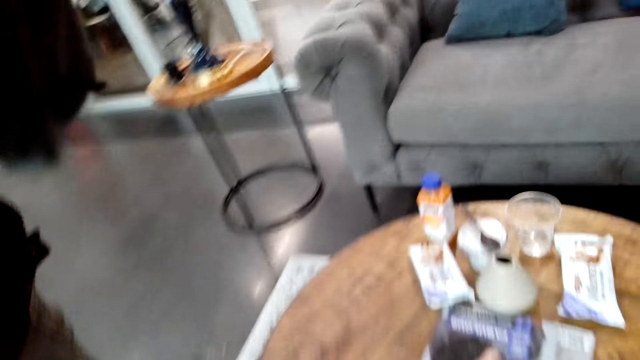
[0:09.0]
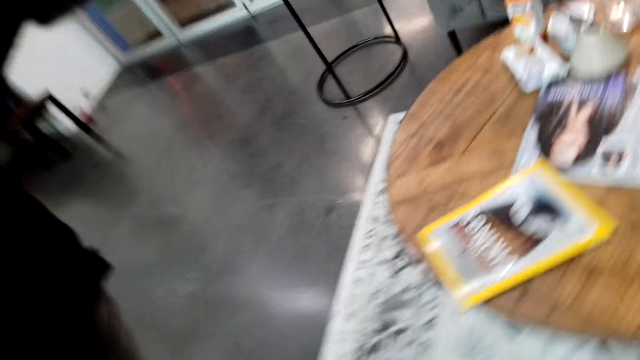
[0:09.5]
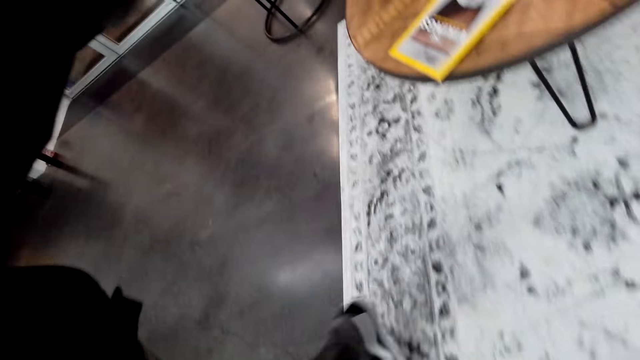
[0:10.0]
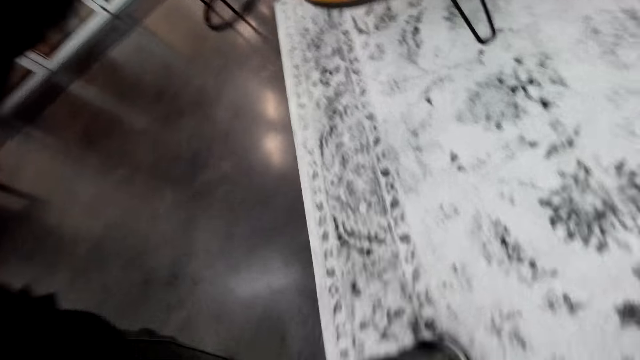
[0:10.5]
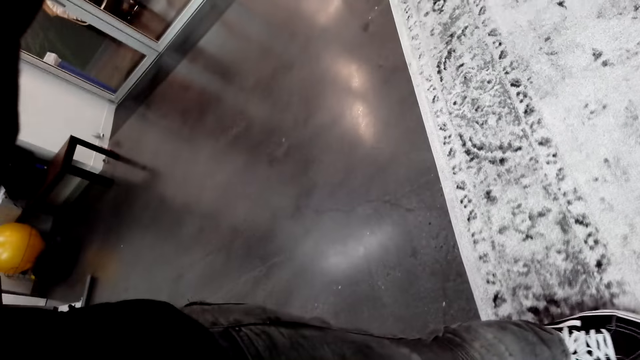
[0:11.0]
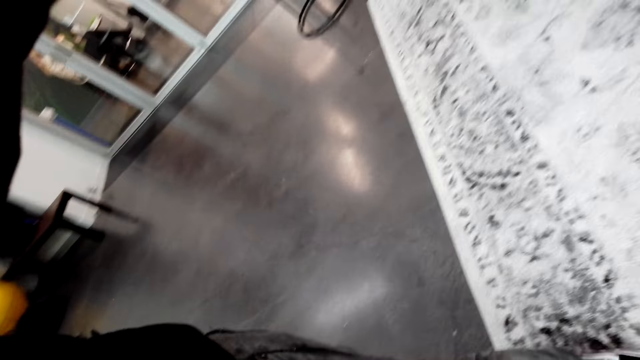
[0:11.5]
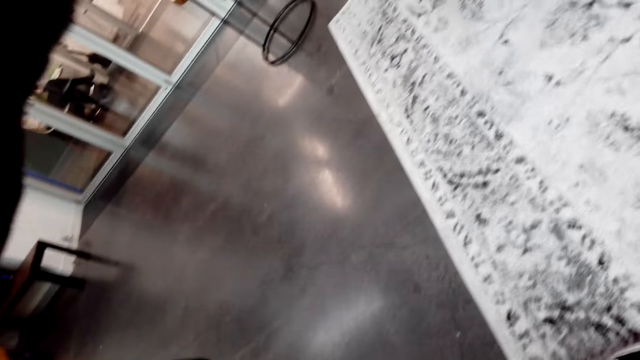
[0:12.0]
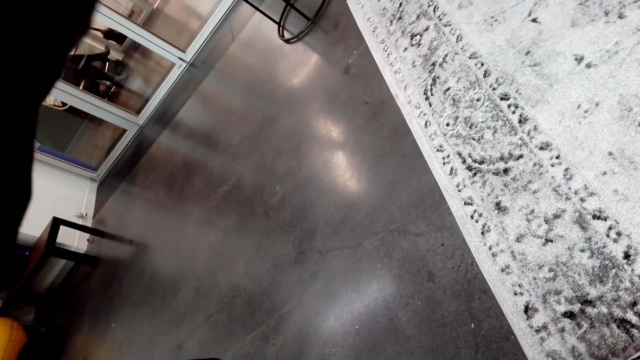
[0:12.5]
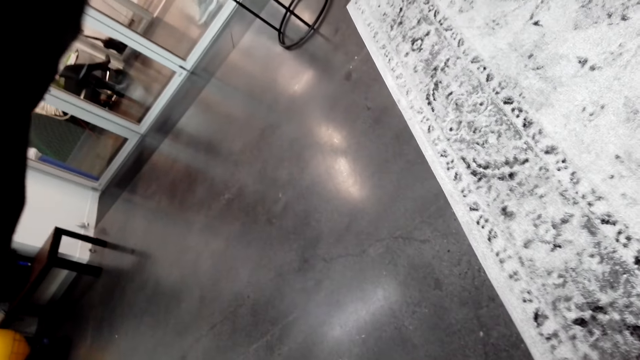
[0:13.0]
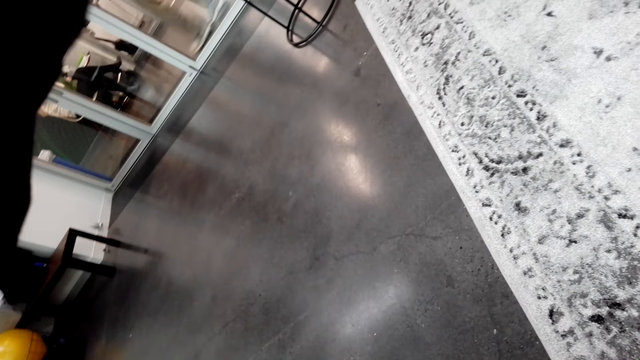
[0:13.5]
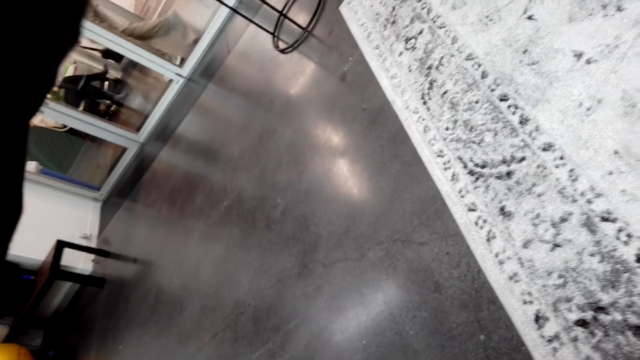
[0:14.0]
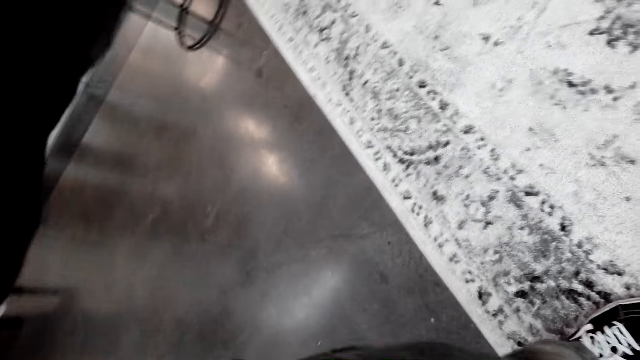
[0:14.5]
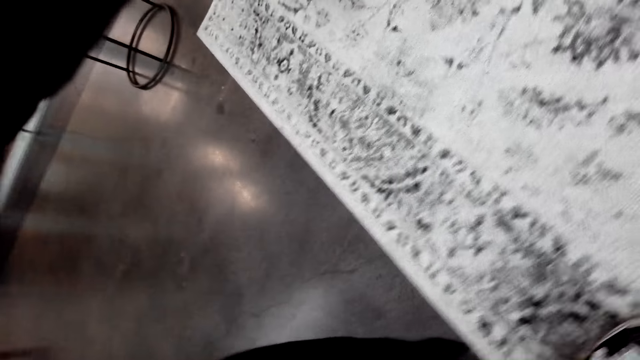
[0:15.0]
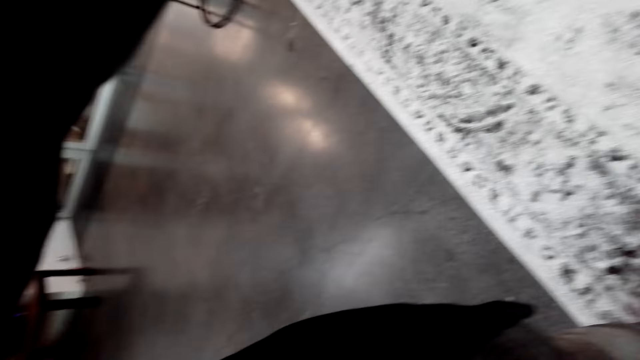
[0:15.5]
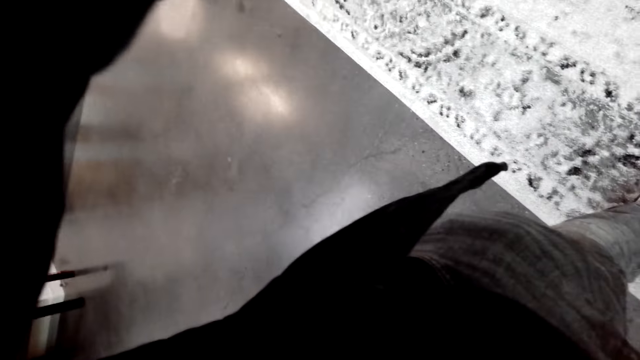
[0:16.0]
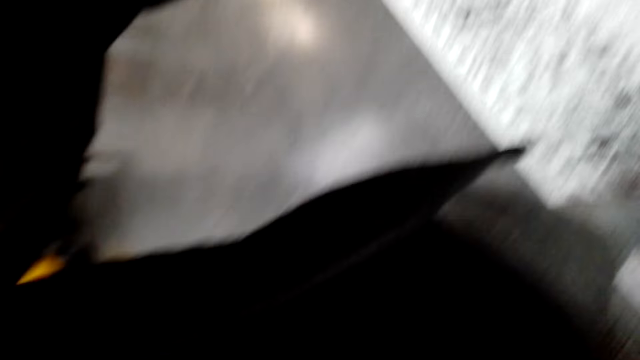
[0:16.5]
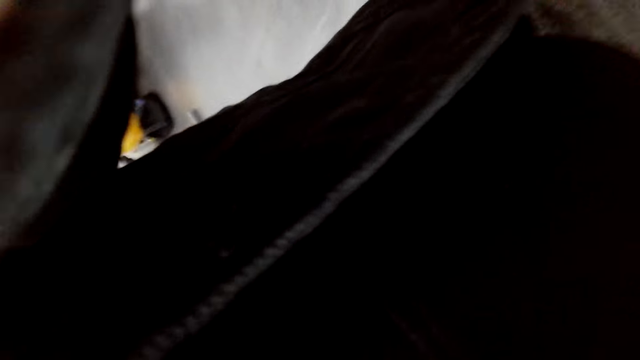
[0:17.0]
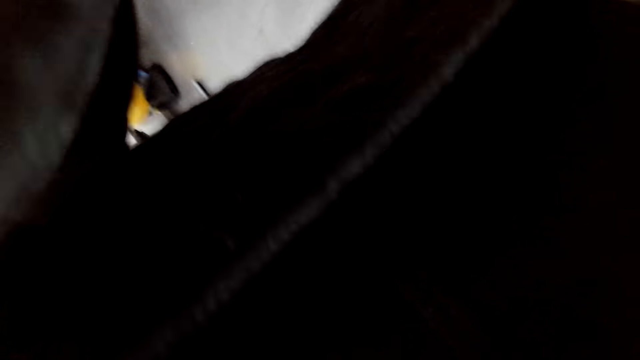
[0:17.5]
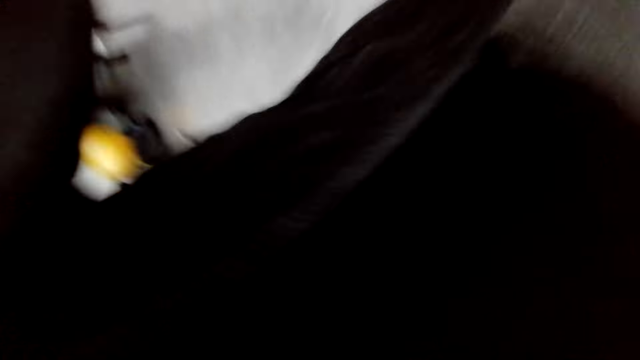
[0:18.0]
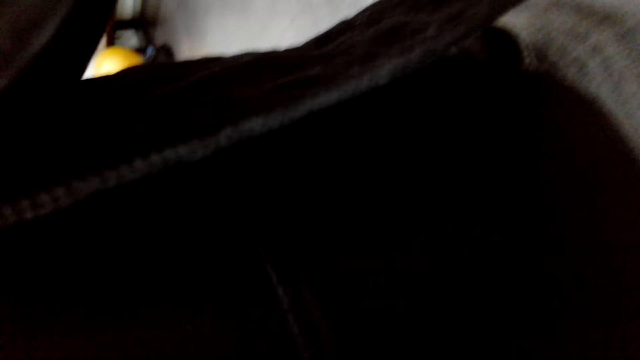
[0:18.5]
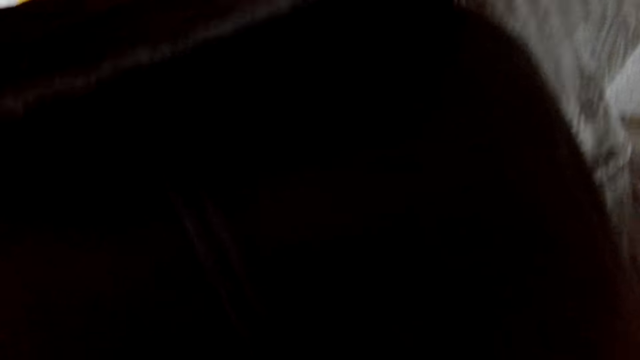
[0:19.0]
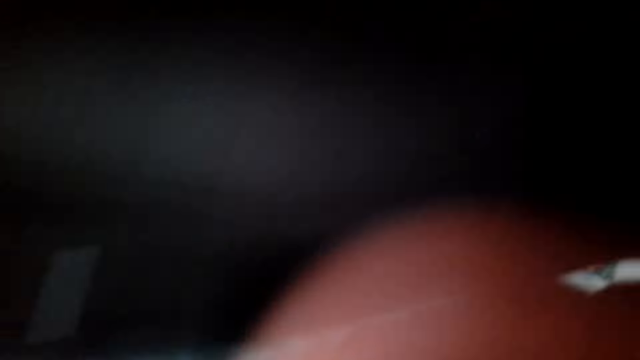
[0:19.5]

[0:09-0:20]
The camera wearer walks a few steps. They fix the camera.

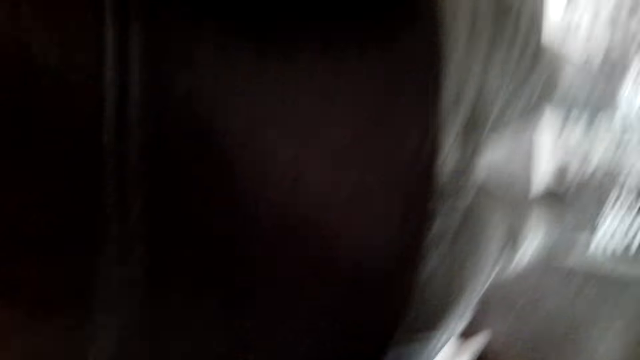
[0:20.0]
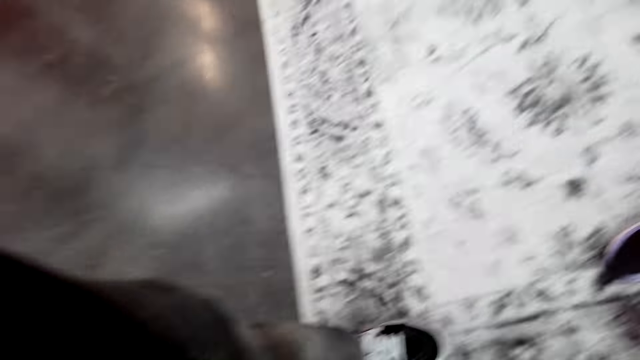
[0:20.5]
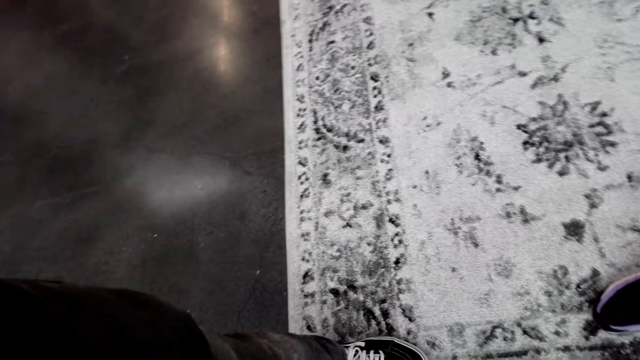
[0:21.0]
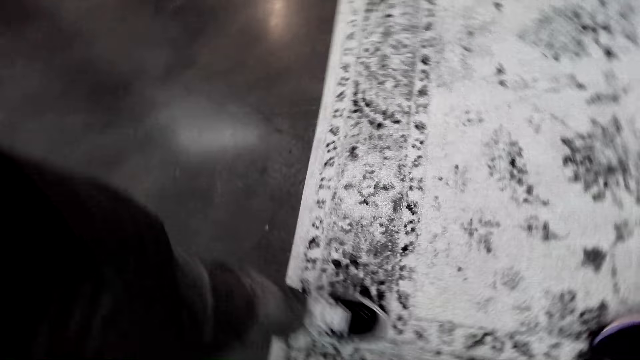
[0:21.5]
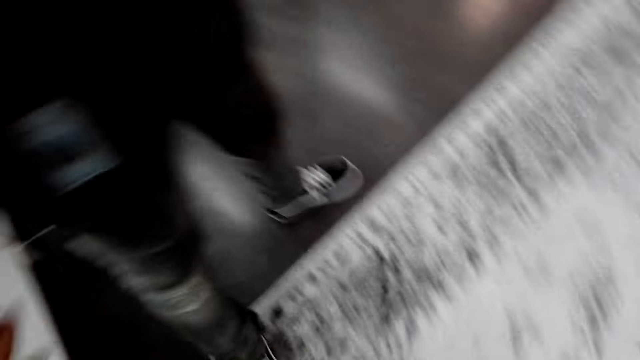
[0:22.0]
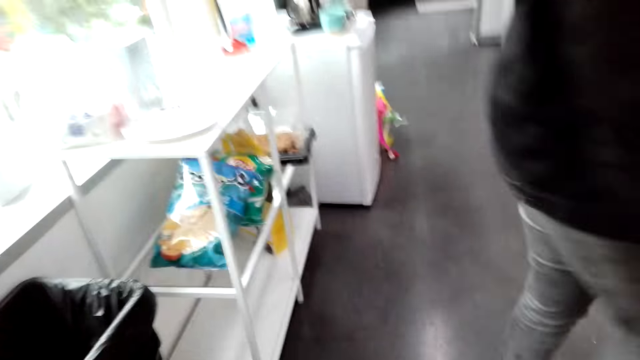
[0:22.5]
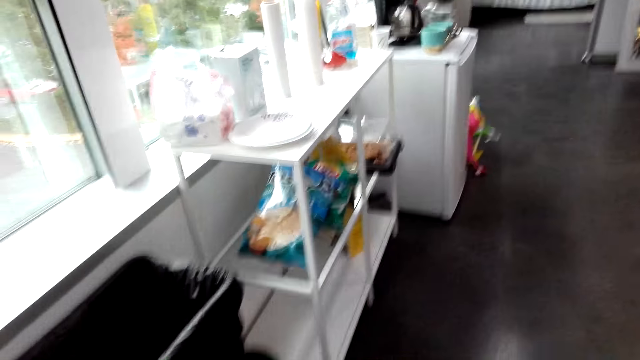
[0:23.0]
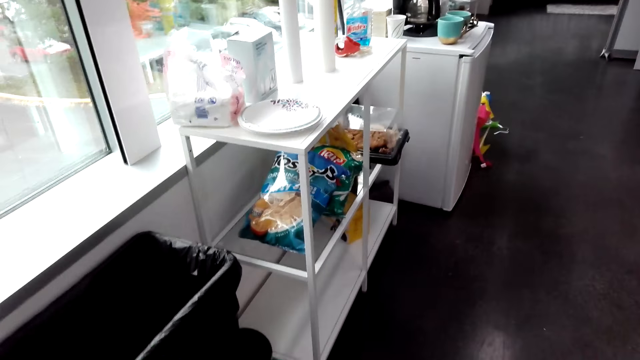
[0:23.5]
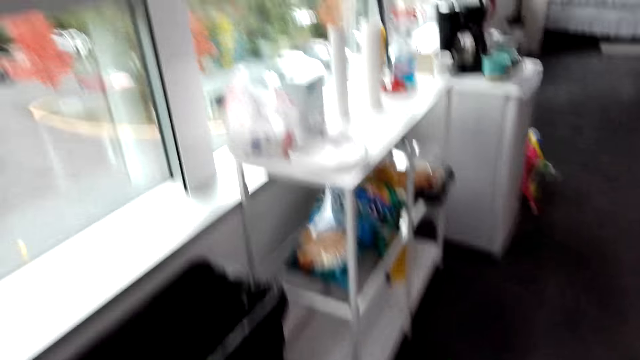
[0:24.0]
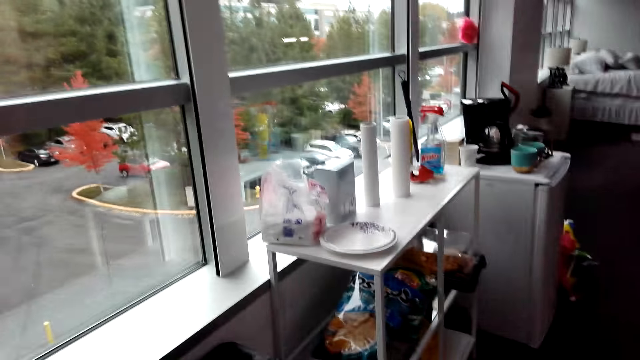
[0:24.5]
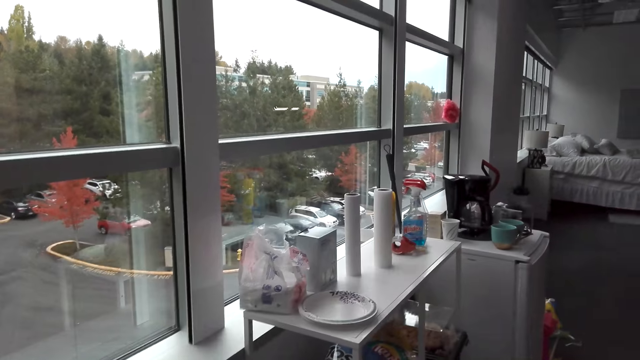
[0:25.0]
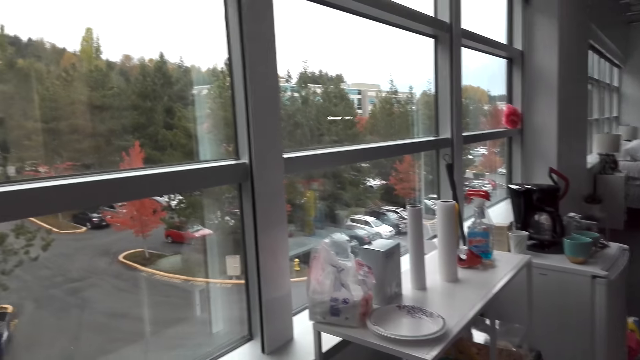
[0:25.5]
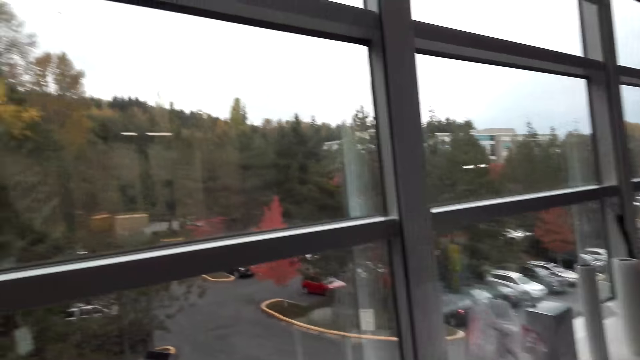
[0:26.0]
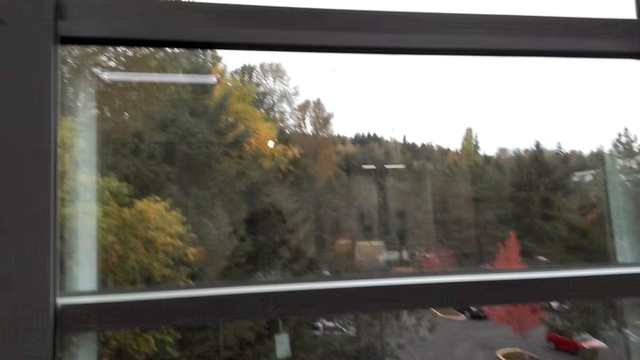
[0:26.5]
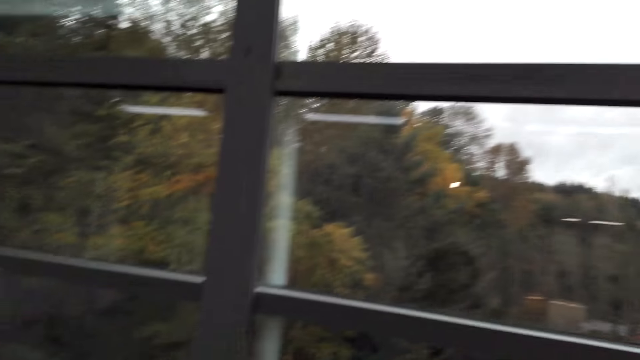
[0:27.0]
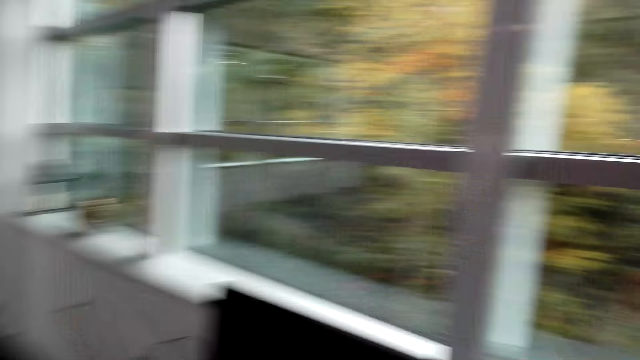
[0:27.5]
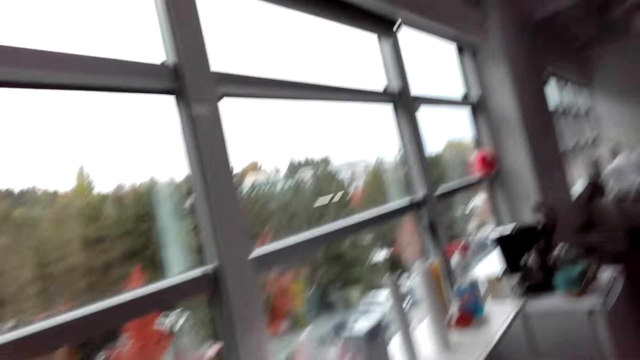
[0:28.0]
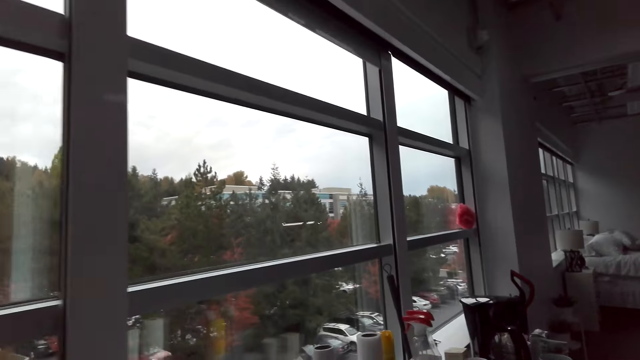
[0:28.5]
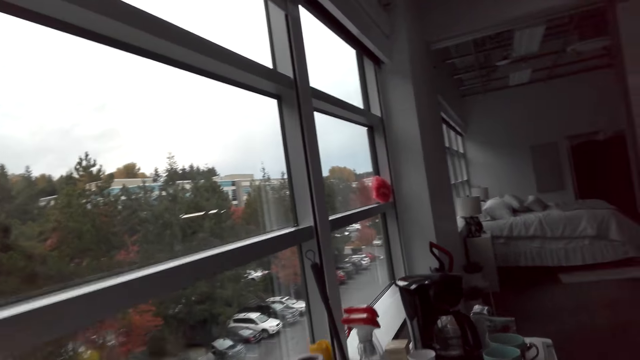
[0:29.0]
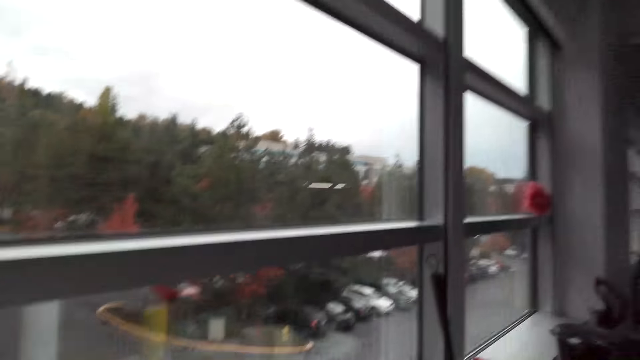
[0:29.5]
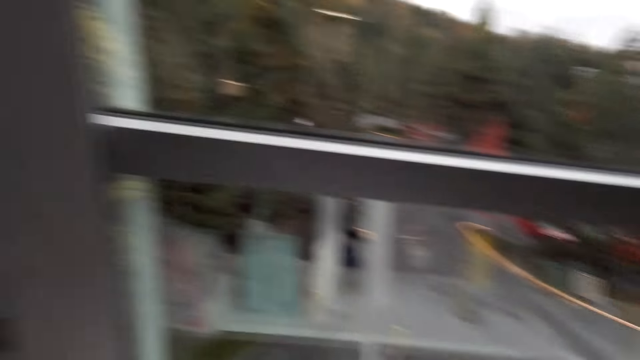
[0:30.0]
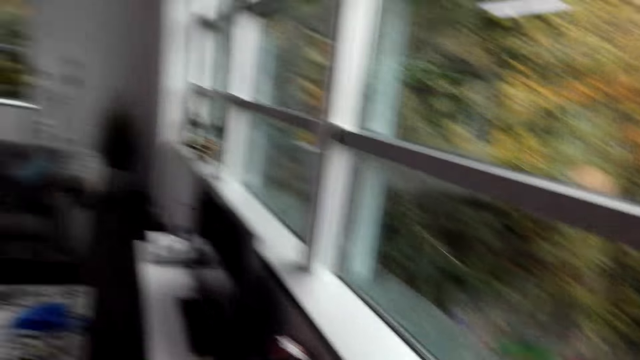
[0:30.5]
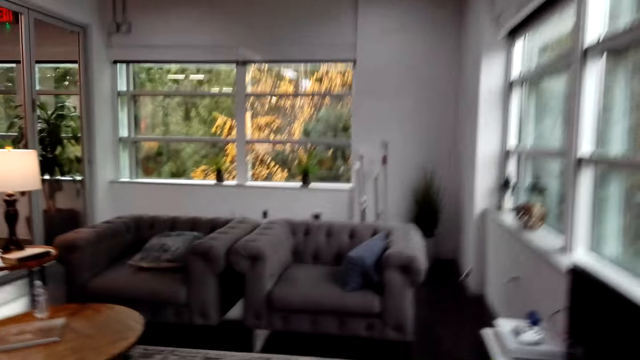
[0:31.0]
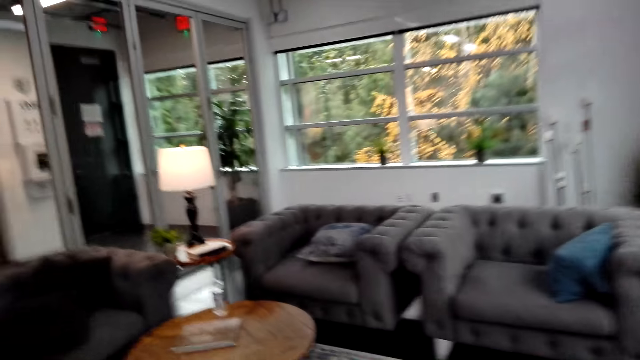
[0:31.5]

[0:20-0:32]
A man walks away. The camera wearer adjusts the camera. They look around and walk a few steps.
